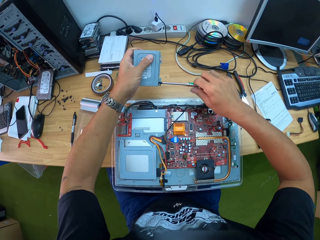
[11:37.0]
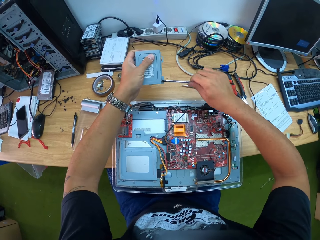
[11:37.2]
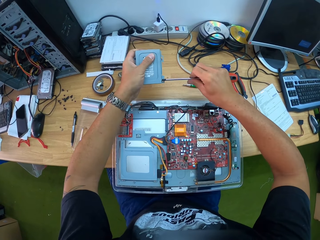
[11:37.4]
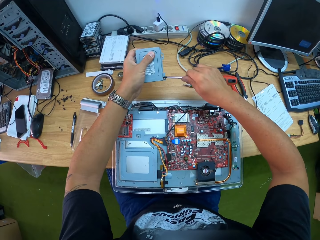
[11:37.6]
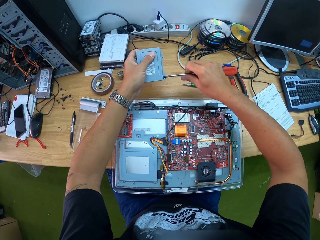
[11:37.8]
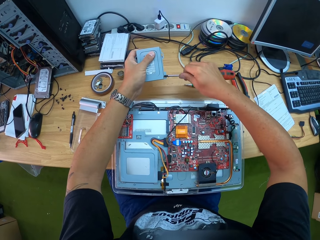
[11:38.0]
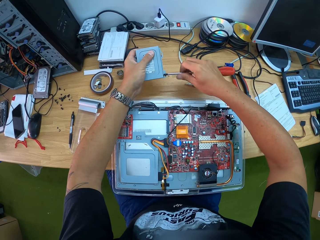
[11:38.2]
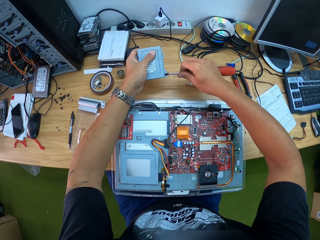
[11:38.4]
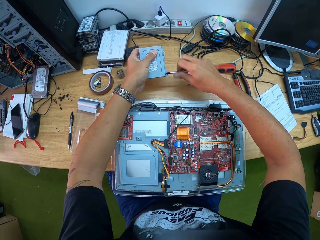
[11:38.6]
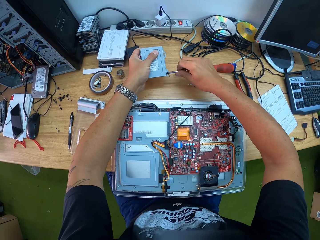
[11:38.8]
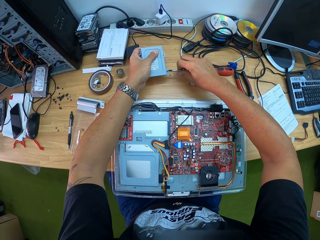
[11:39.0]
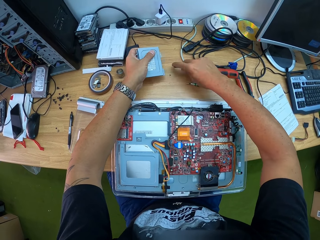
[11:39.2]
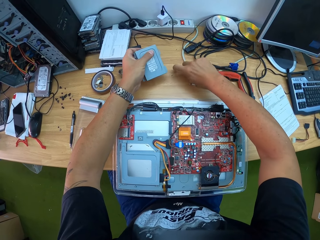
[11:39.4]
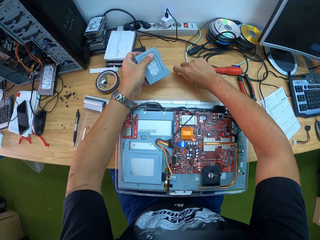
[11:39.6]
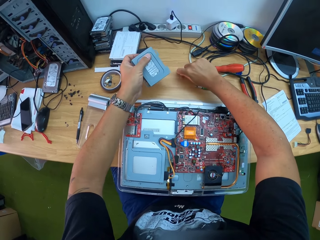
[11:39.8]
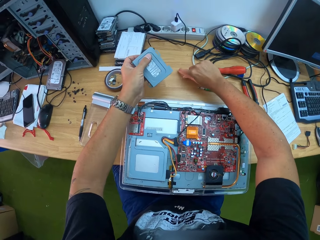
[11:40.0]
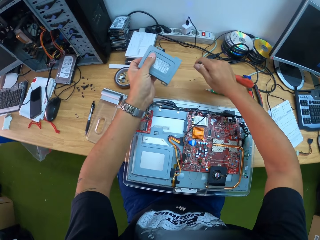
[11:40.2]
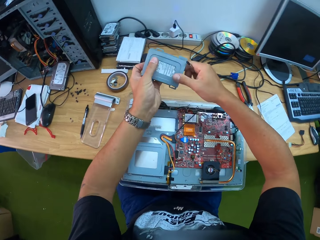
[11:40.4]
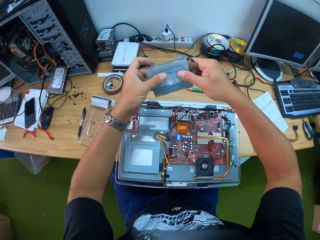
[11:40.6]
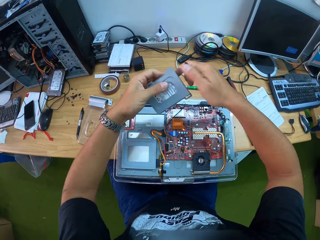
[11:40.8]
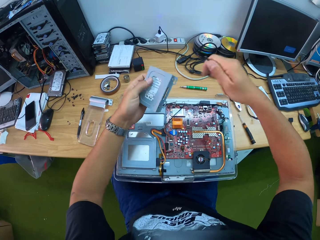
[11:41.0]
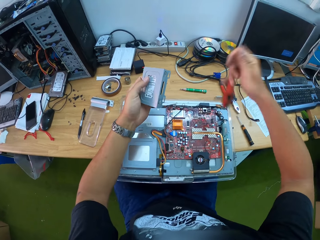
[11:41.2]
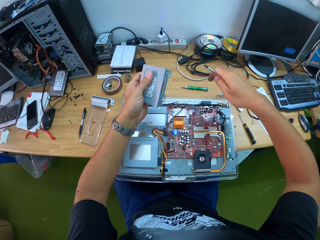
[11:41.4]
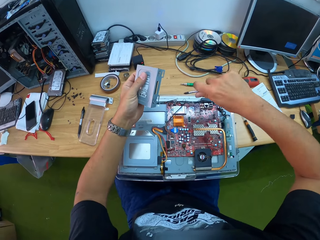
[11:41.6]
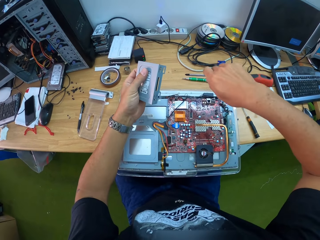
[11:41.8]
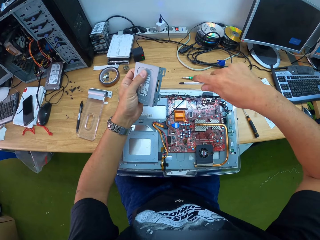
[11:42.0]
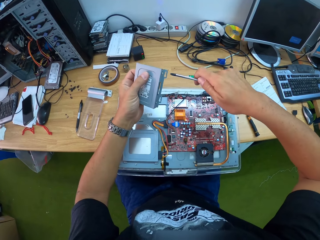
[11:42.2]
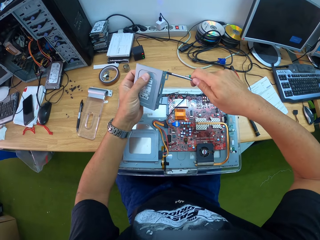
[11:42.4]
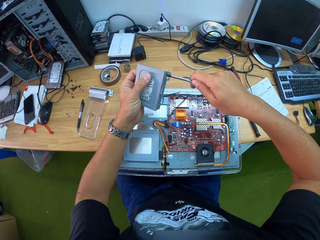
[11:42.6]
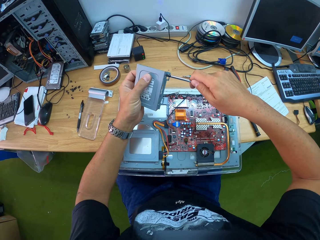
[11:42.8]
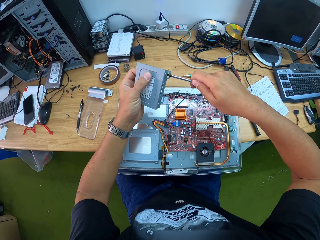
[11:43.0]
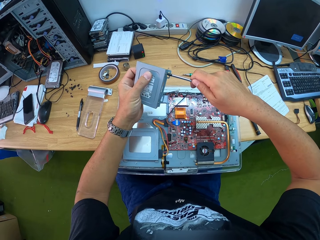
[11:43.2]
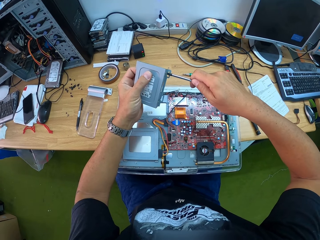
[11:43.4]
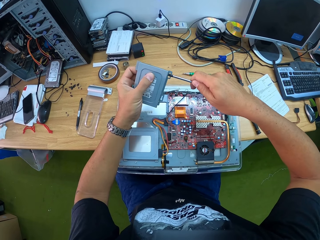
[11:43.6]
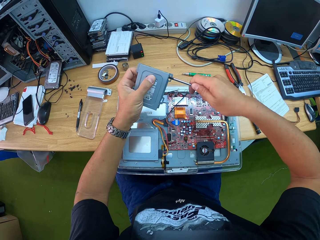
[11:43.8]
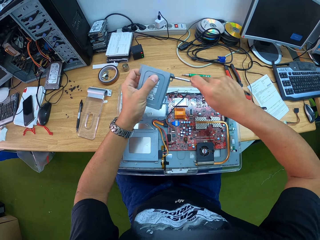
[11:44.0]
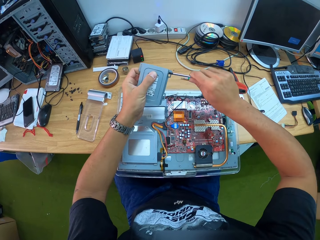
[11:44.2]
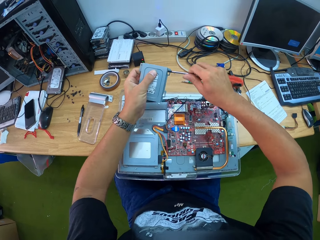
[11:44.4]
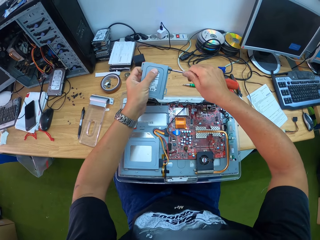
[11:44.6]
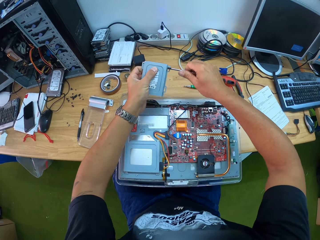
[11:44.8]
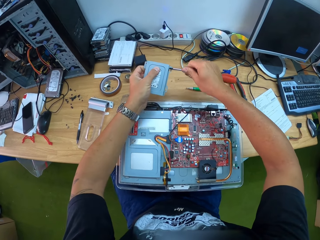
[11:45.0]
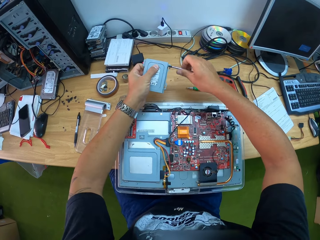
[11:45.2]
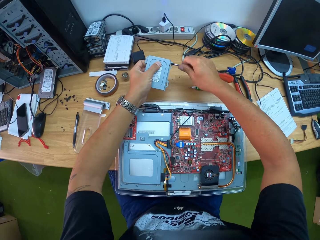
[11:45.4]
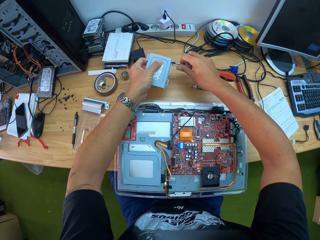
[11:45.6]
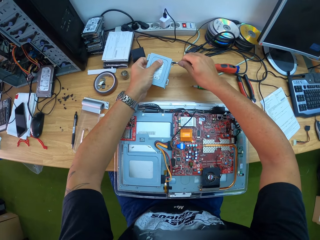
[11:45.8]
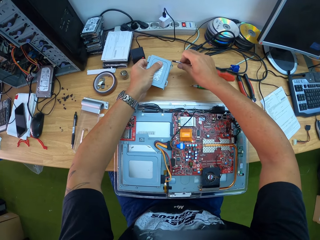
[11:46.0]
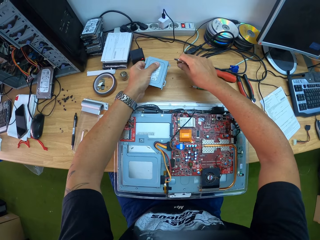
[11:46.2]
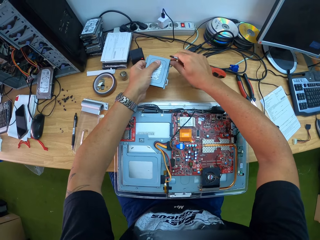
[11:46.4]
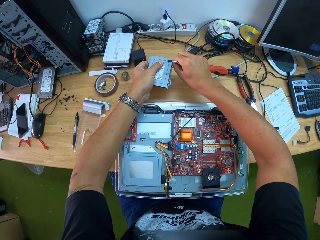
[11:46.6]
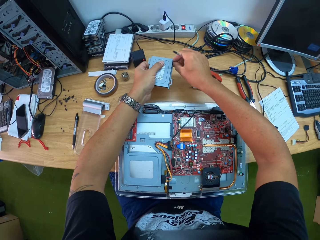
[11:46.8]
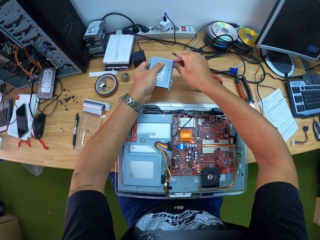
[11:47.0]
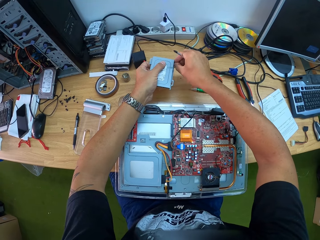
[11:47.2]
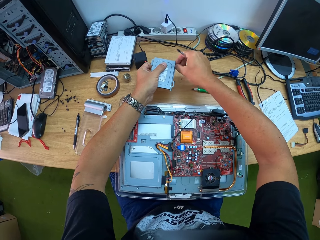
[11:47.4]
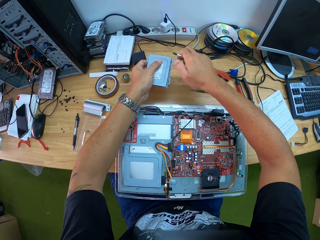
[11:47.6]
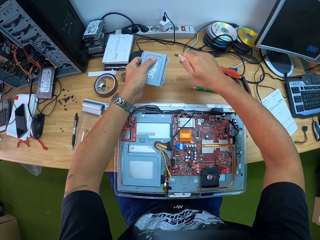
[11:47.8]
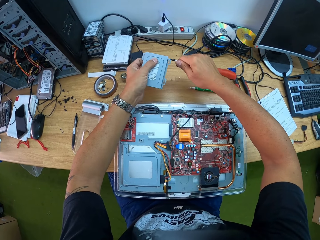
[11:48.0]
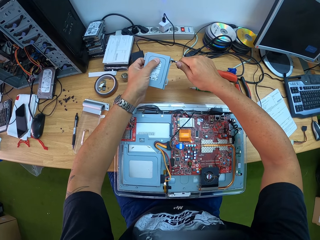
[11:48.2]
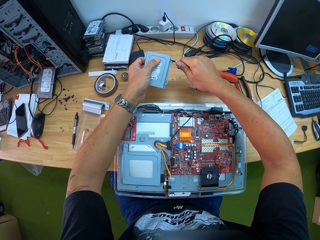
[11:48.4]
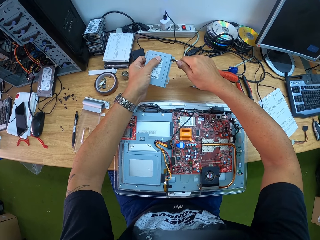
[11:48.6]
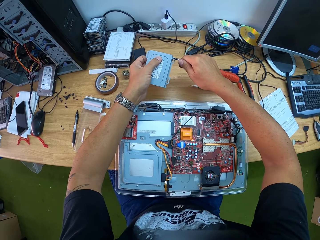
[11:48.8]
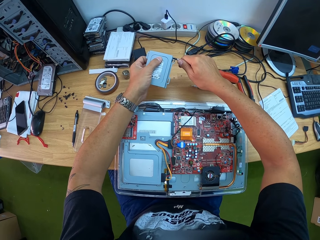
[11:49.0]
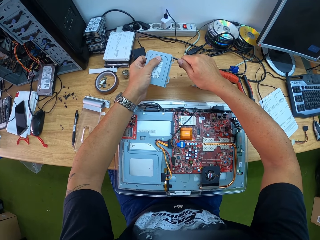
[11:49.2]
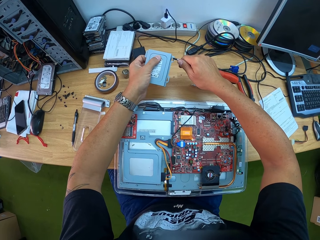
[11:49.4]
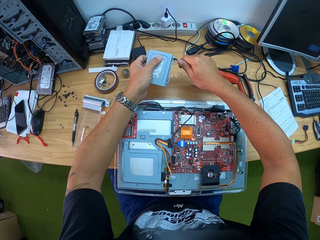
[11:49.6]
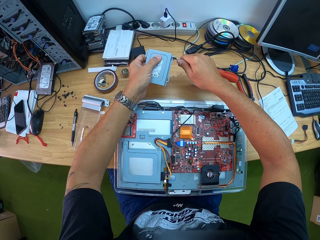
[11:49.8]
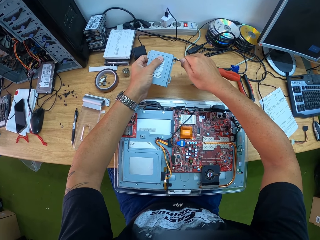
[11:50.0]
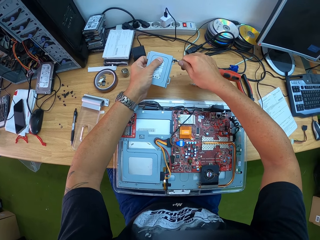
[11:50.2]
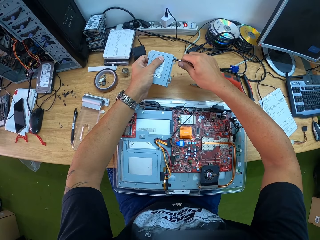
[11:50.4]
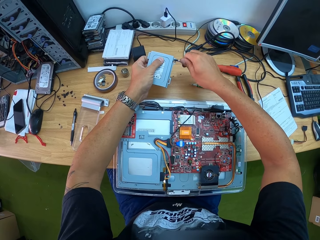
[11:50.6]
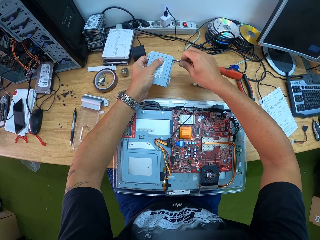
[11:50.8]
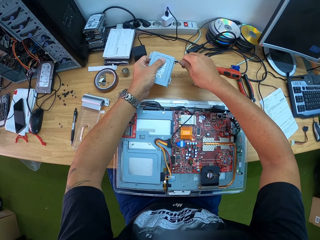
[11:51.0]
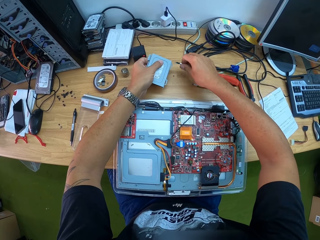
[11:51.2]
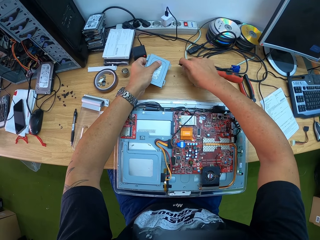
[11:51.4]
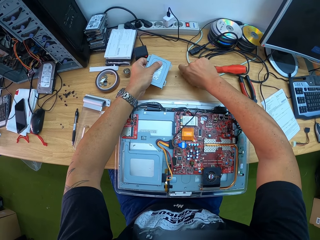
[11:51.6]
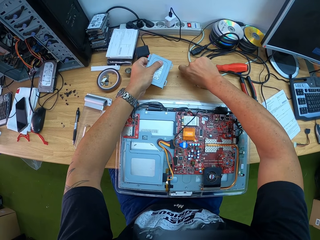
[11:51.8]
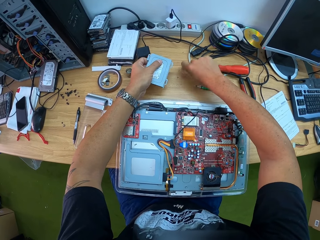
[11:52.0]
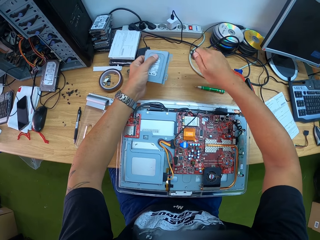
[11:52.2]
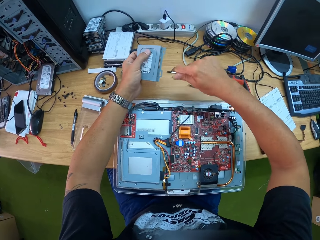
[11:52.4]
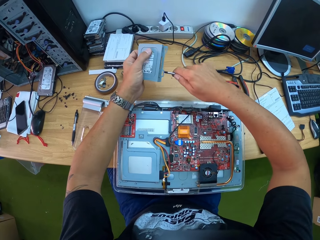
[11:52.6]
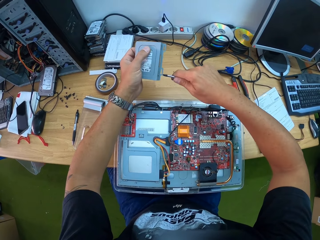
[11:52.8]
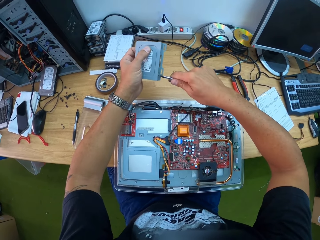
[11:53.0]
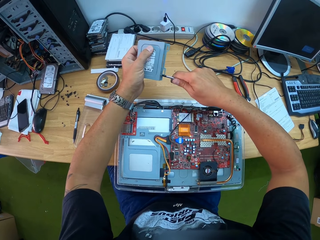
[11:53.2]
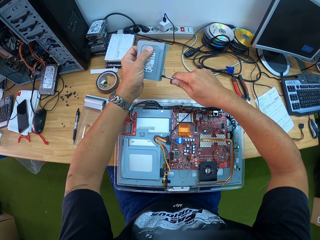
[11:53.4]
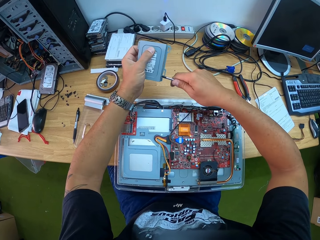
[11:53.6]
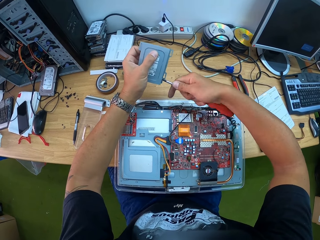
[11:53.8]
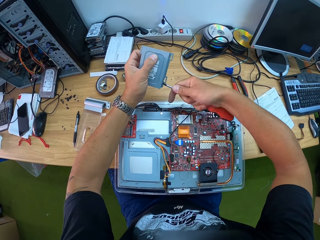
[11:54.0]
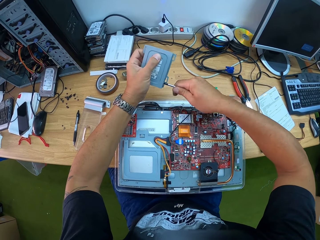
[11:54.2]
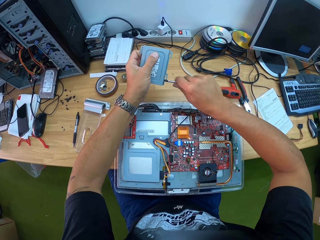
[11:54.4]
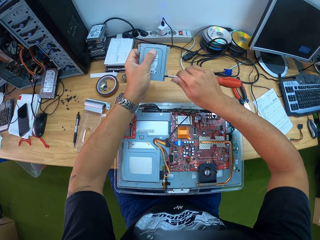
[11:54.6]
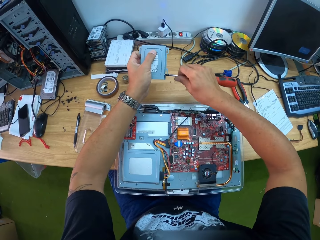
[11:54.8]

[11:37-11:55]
The camera wearer drops the screw attached to the screwdriver on the workbench with his right hand. He loosens a screw from the hard disk with the screwdriver in his right hand. He puts the screw on the table. He loosens the screw from the hard disk with his right hand. He loosens the screw from the hard disk with the screwdriver in his right hand. He drops the screw attached to the screwdriver on the workbench with his right hand. He loosens a screw from the hard disk with the screwdriver in his right hand.

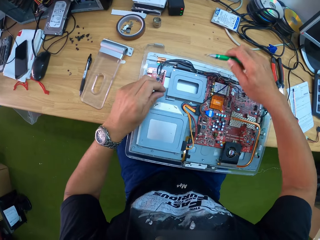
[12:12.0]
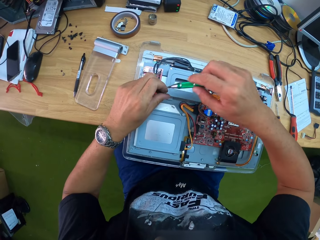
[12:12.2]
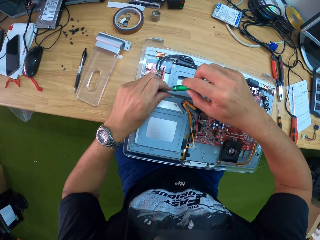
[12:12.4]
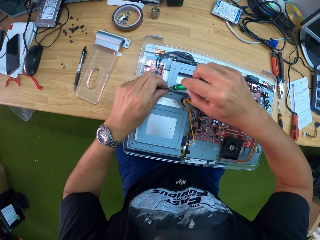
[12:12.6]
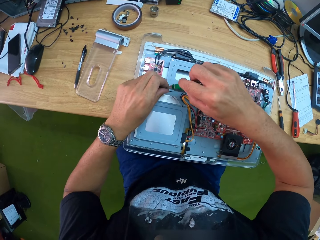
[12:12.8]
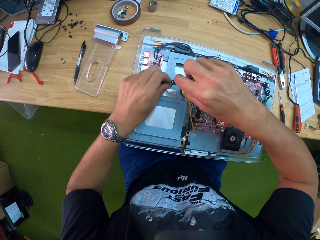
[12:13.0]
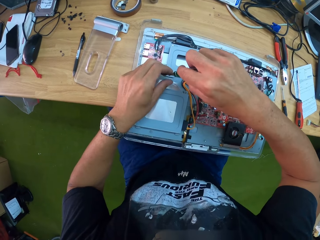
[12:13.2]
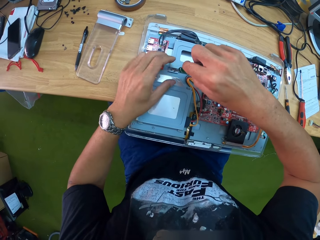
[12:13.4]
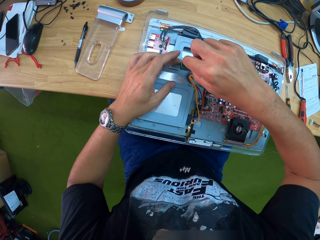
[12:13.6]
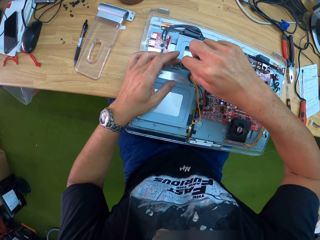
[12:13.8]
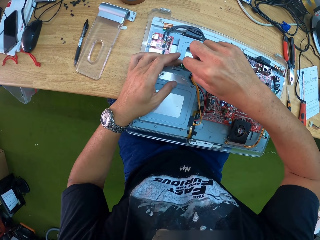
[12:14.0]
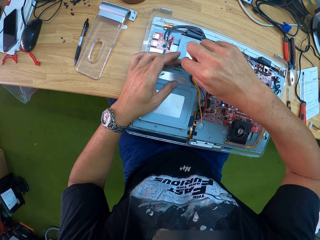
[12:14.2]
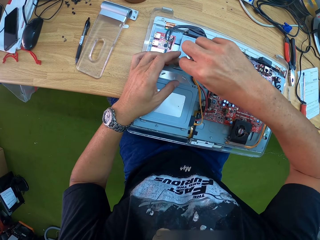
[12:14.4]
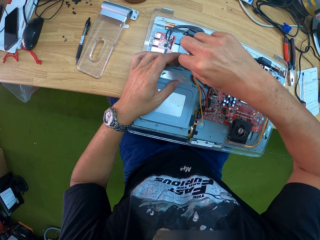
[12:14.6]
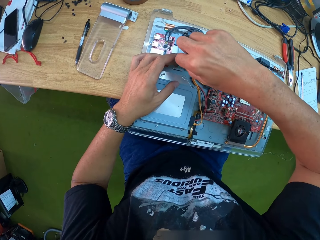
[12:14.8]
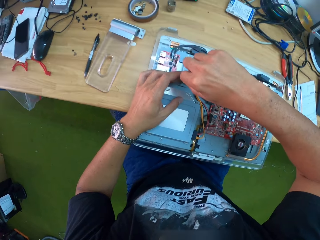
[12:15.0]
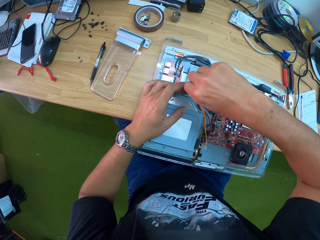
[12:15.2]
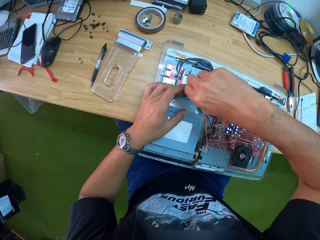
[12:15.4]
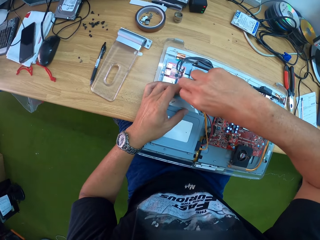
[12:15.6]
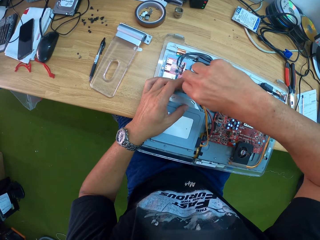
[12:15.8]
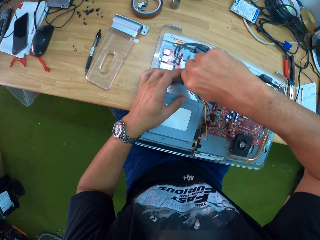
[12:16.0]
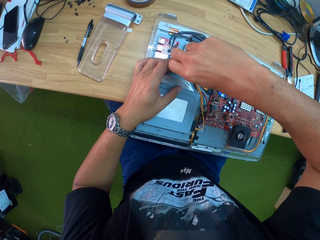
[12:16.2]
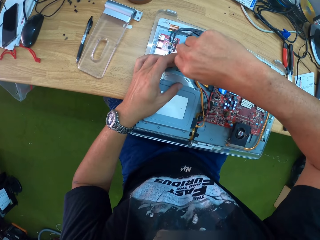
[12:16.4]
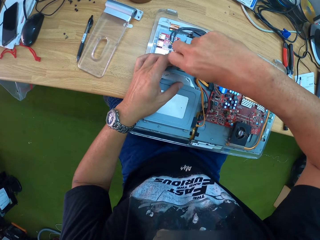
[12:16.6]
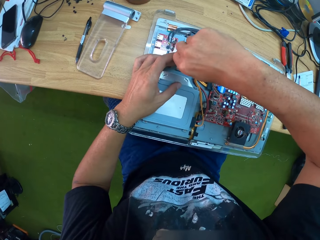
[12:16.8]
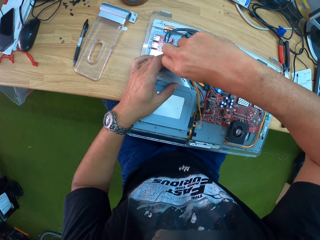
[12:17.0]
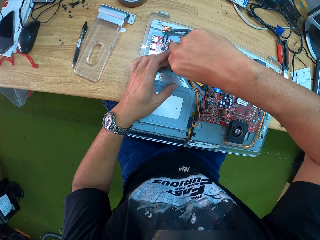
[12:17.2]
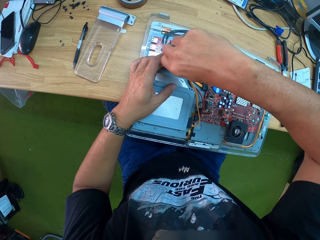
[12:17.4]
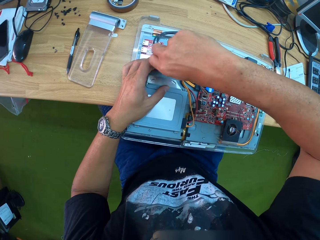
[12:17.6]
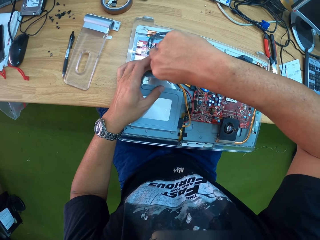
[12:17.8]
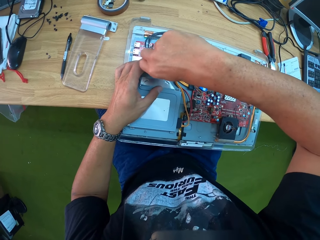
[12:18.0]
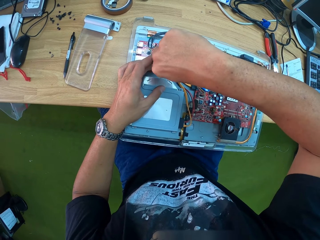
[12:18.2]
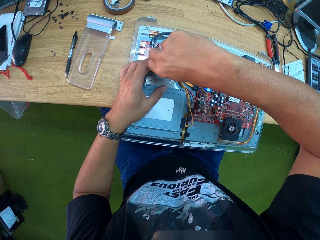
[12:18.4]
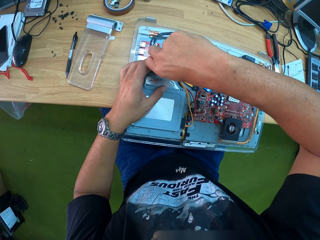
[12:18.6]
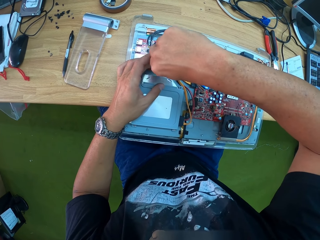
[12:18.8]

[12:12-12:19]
The camera wearer picks up the screwdriver from the workbench with his right hand. He attaches the screw in his left hand to the screwdriver in his right hand. He attaches the screw on the screwdriver to the hard disk case of the motherboard. He screws in the screw.
